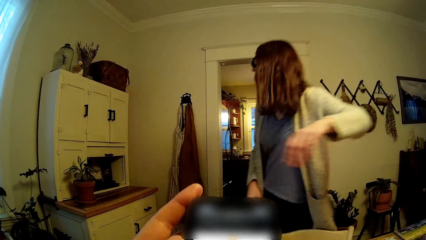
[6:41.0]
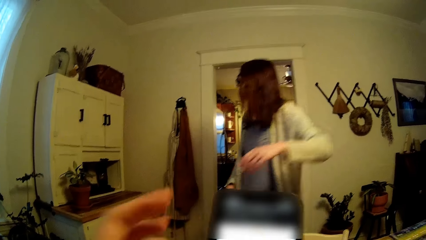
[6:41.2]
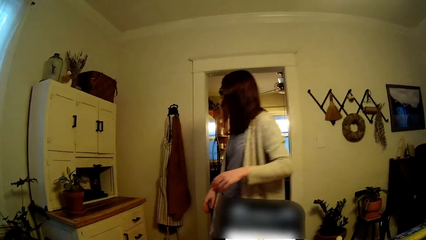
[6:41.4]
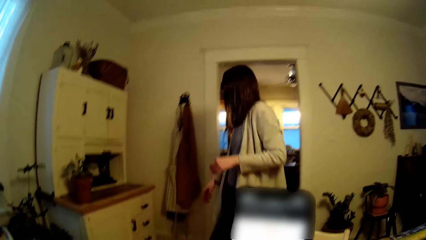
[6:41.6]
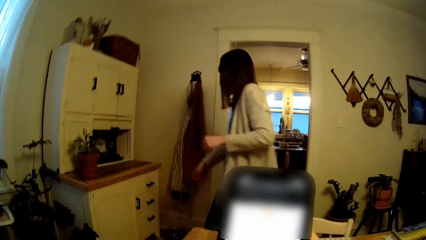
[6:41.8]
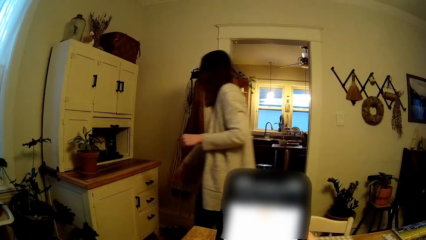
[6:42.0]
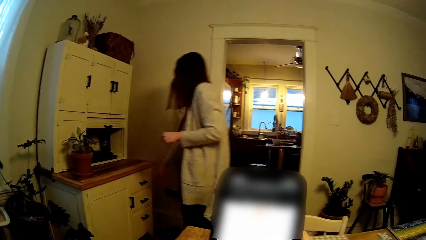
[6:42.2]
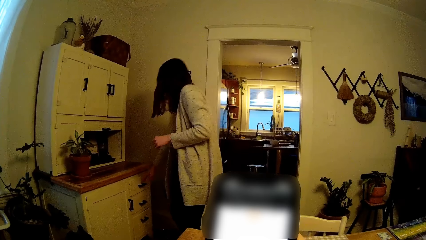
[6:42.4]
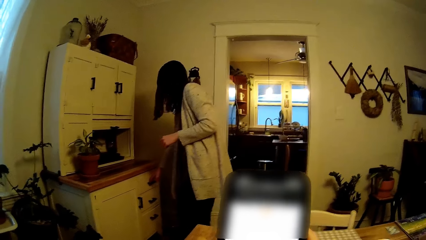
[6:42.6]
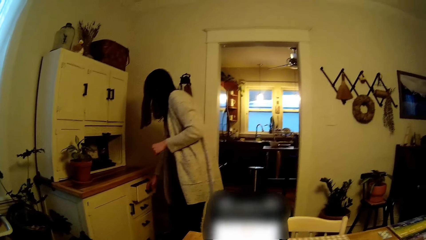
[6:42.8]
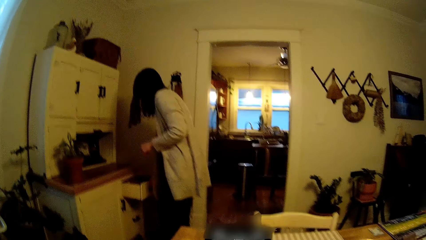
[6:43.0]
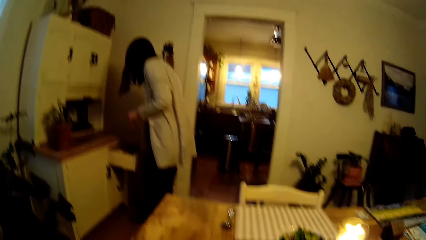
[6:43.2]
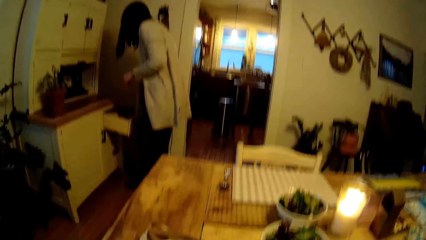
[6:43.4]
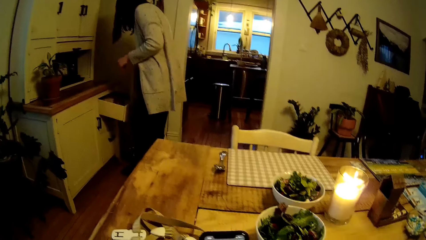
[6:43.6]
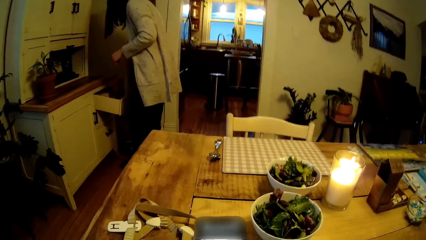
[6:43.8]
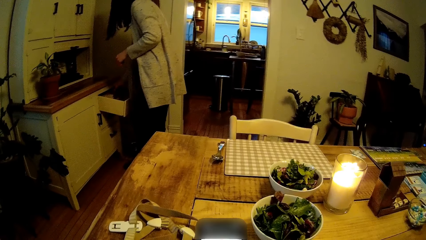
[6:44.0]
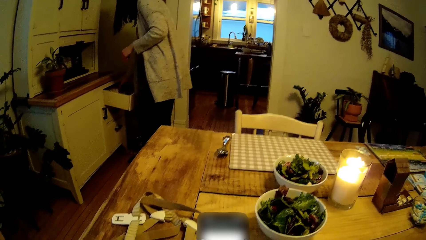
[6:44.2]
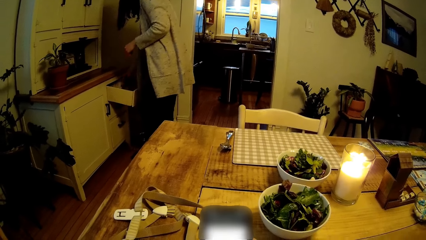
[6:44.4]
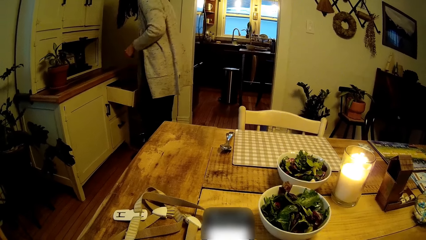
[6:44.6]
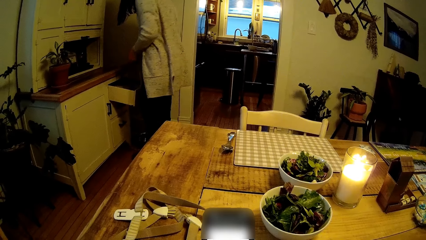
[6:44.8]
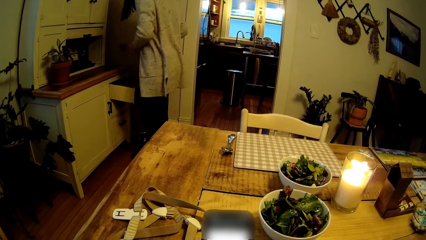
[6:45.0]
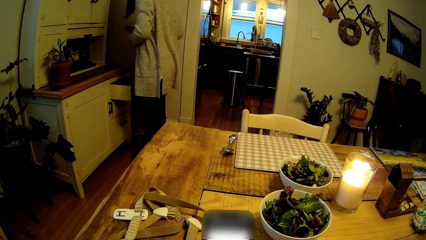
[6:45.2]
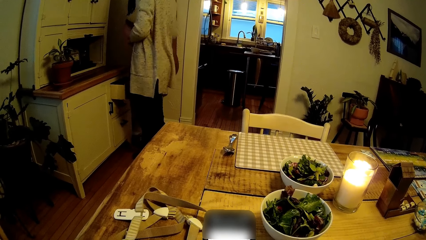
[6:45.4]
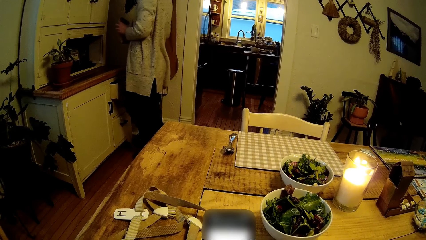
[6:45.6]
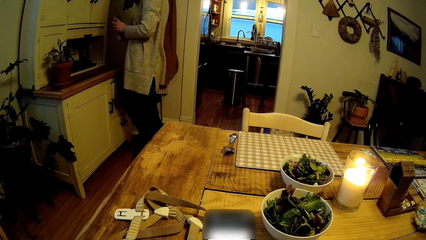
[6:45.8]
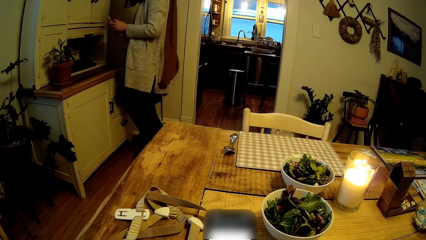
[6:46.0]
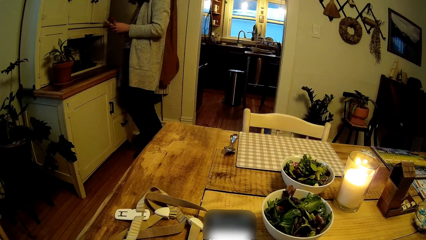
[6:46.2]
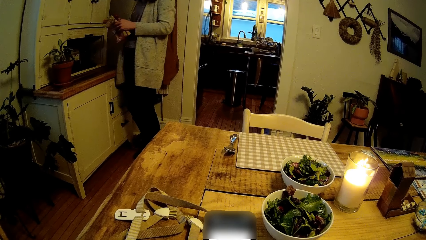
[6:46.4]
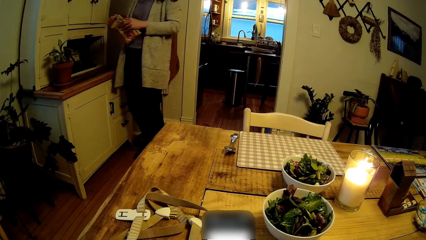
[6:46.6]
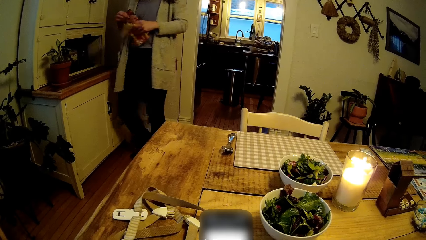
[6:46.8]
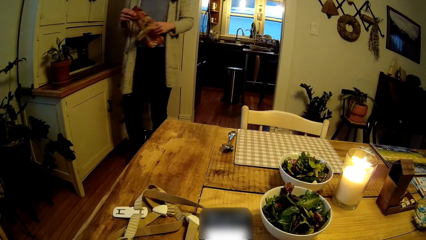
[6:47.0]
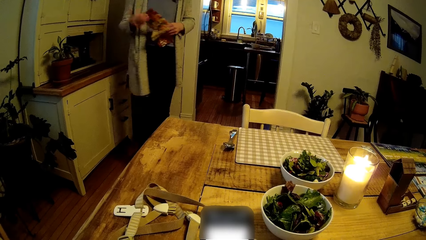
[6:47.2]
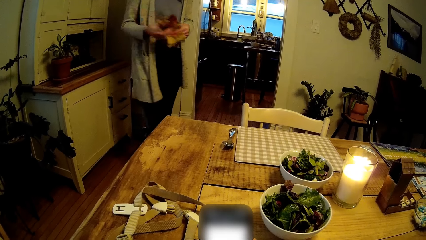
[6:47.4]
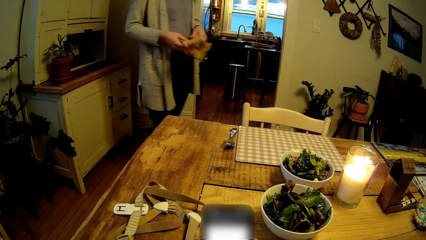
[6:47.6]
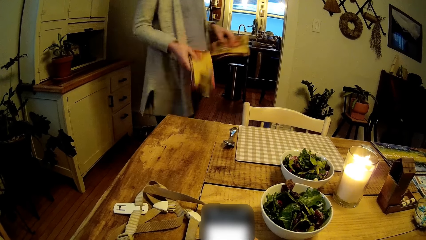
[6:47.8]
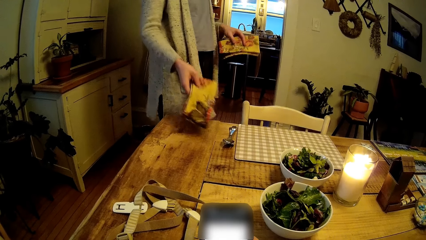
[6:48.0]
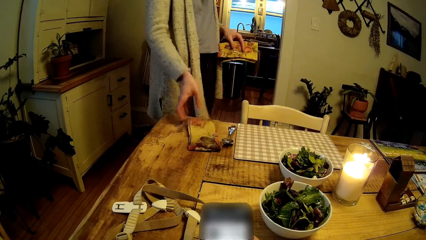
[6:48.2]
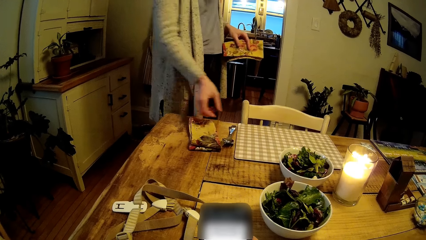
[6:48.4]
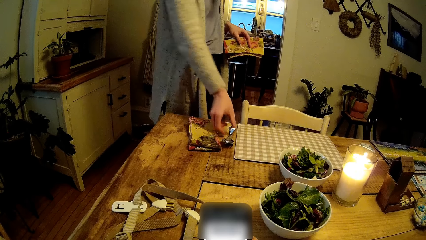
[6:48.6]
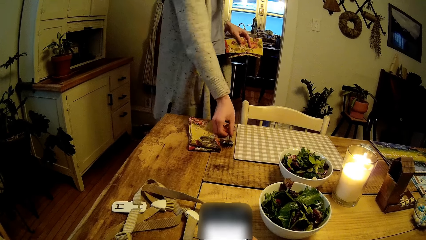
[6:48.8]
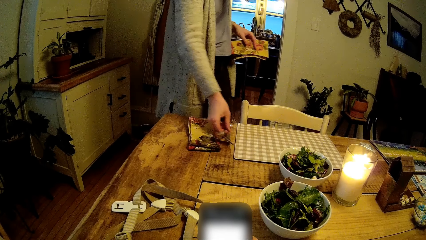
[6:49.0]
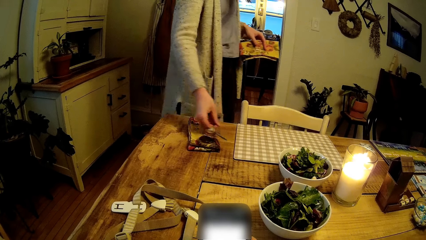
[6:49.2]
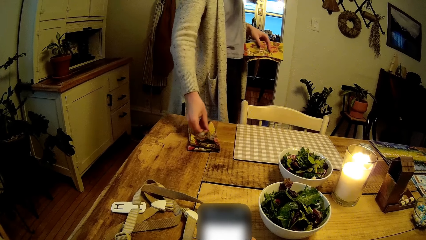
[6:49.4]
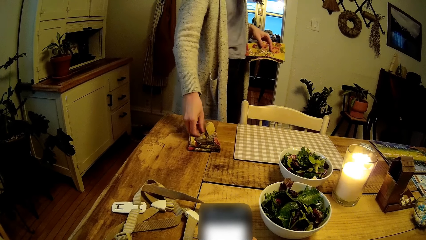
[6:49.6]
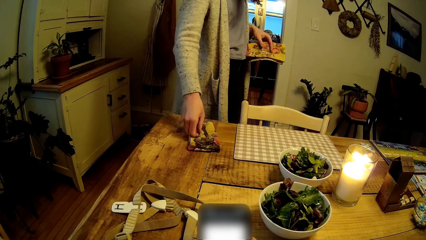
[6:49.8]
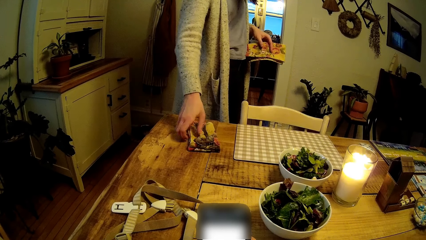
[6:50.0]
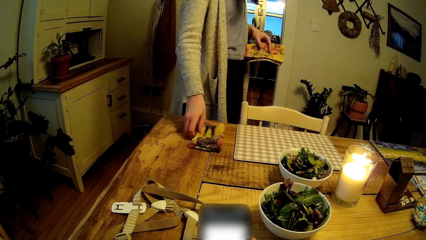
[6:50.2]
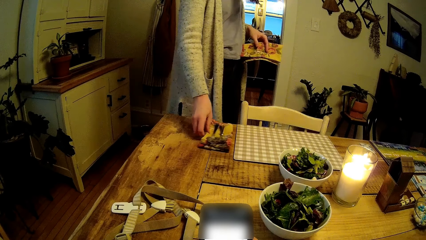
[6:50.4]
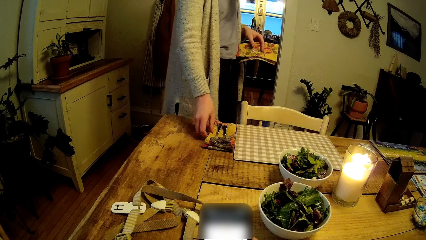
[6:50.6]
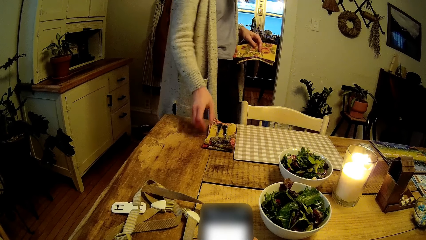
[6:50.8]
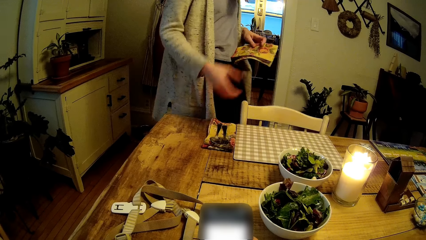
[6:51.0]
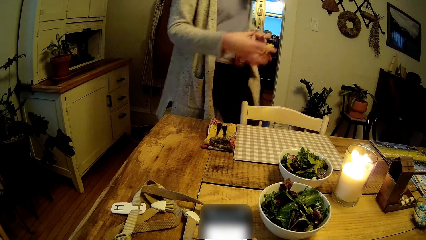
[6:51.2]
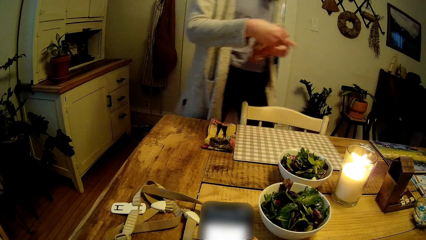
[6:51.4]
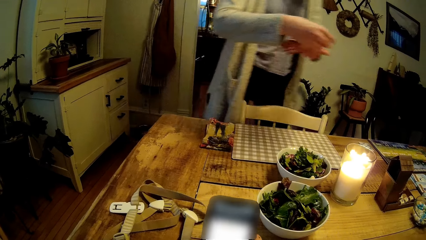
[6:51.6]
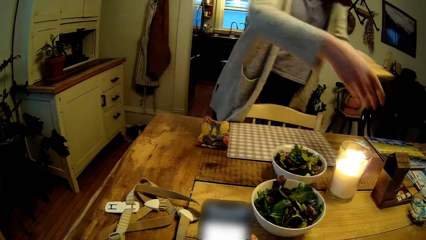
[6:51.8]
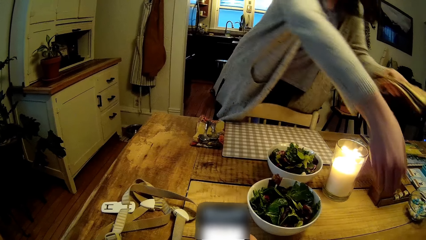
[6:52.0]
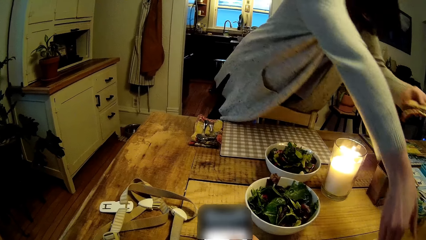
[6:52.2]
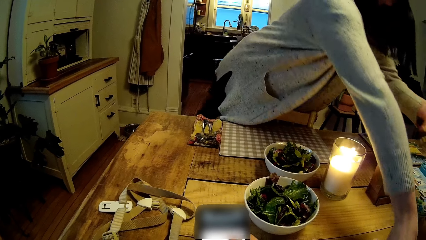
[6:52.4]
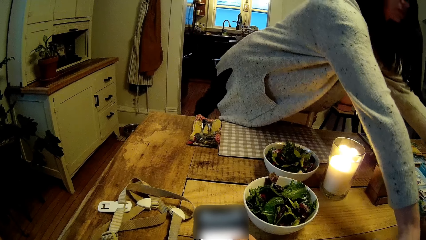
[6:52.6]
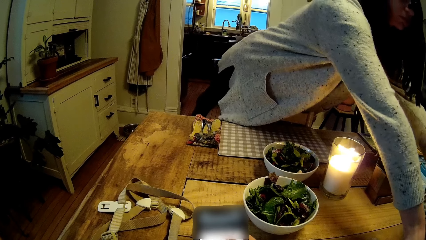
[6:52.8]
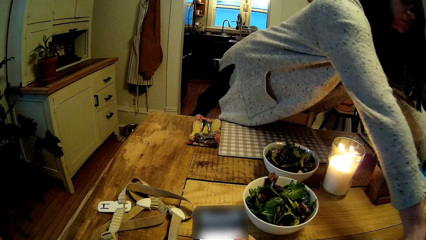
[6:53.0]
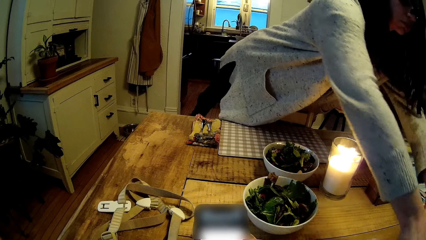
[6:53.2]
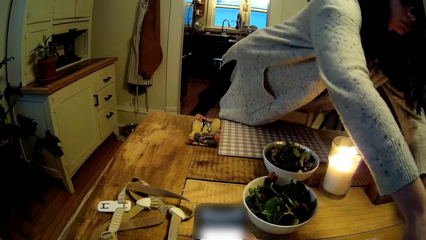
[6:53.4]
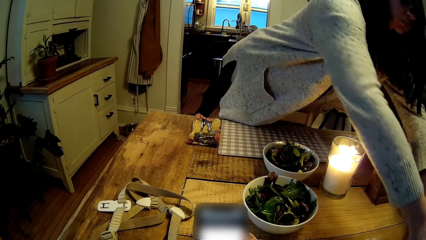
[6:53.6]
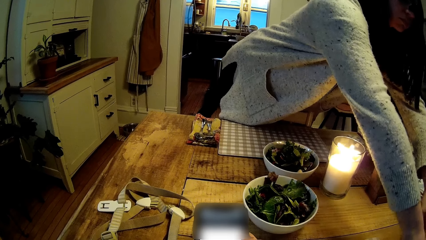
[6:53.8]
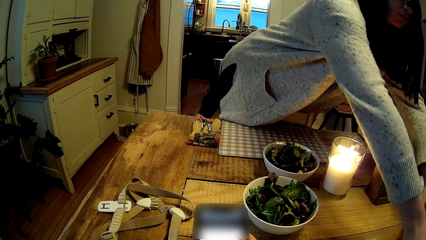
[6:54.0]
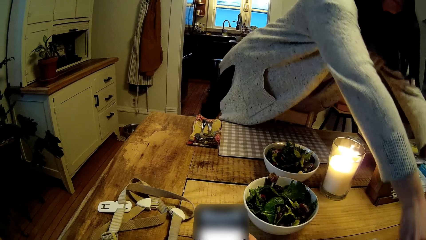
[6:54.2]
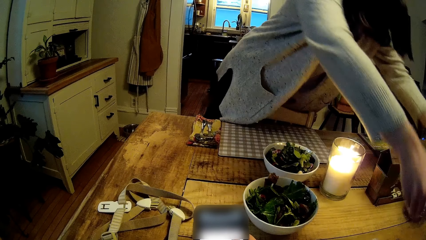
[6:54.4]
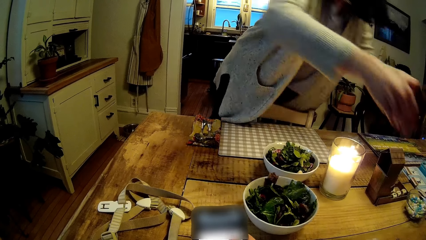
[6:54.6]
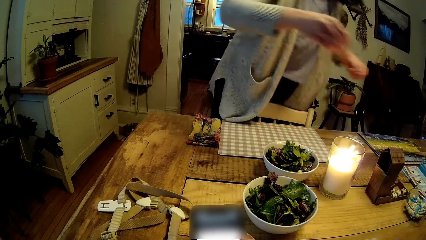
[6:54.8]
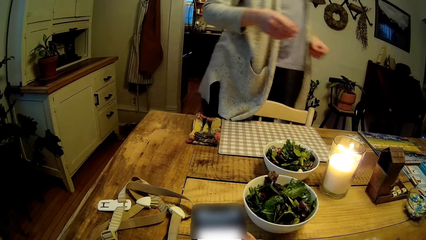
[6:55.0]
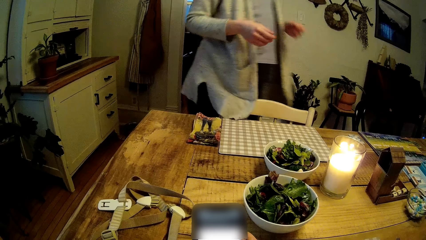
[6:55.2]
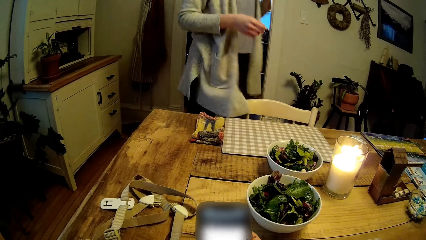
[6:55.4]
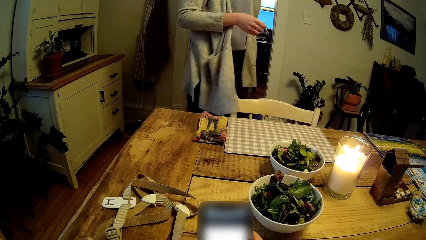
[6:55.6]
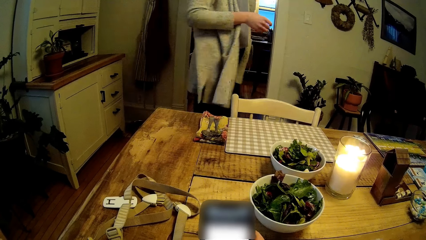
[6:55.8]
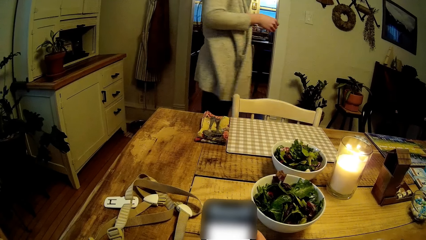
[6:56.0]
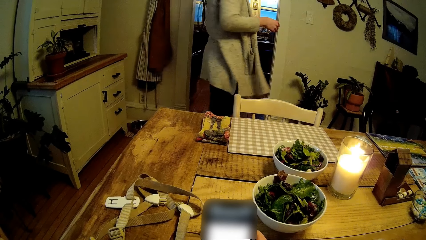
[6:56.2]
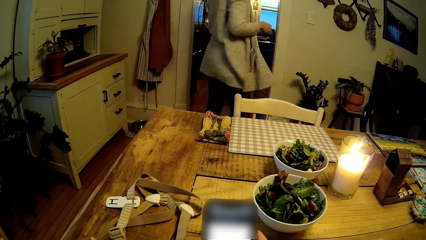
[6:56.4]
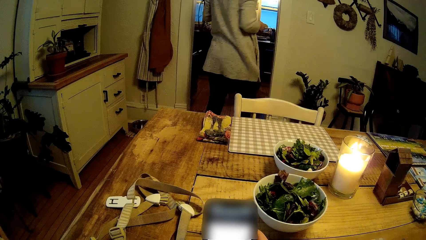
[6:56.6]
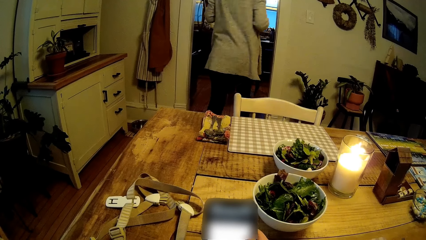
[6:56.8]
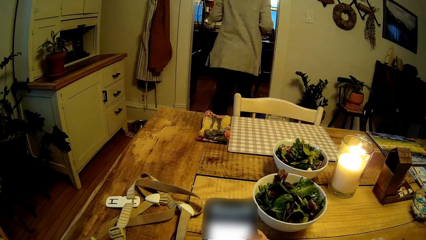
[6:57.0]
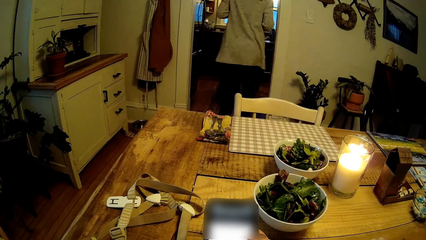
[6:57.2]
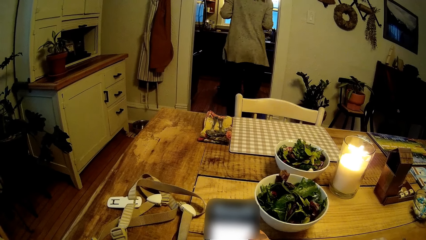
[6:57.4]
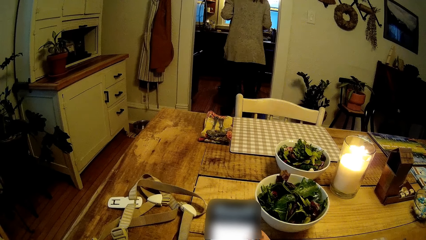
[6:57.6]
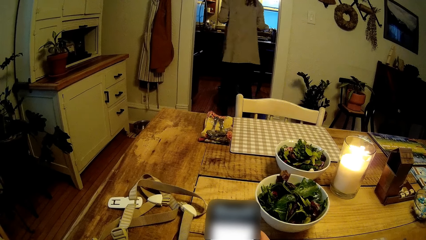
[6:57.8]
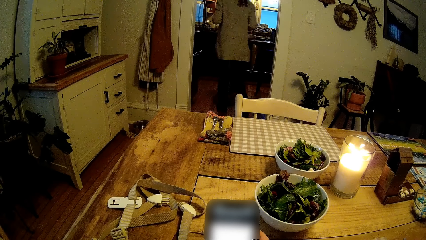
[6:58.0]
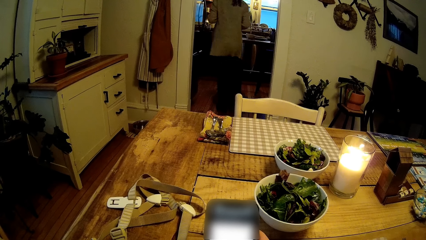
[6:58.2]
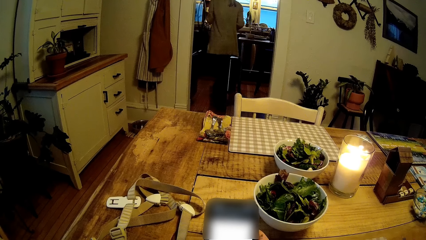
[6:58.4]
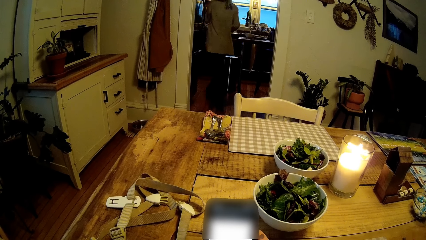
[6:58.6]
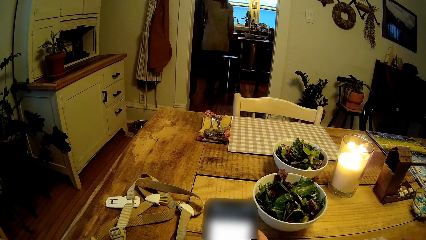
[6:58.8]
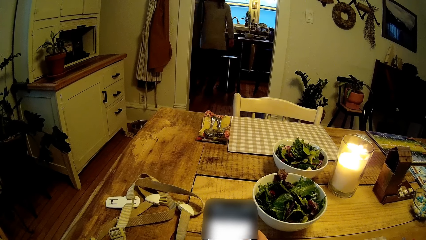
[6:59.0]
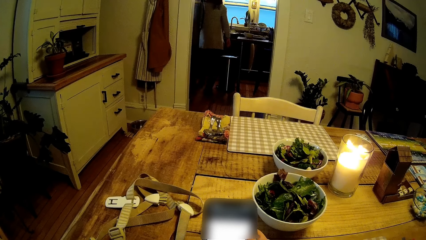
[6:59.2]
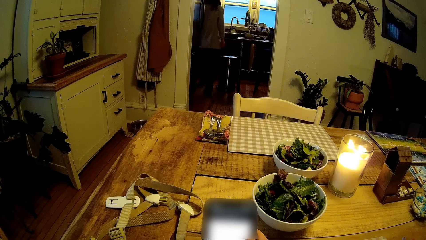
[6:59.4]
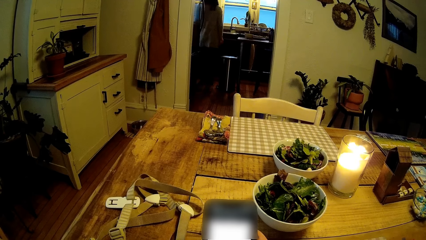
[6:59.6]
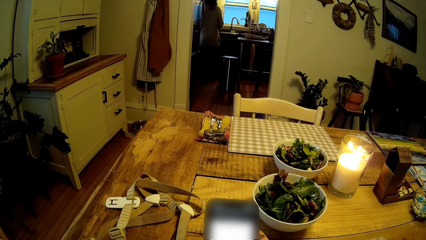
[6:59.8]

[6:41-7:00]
The camera wearer operates the phone. The woman walks around the room. She opens a drawer with her right hand. She takes napkins or table cloths from the drawer with her right hand. She closes the drawer with her thighs. She holds the napkins in both hands. She walks towards the table. She places a napkin on the dining table with her right hand. She picks up a spoon and fork from the dining table with her right hand. She places the spoon and fork on the napkin on the dining table with her right hand. She adjusts the napkin on the dining table with her right hand. She holds the second napkin in both hands. She picks up the spoons from the table. She puts the spoons on the table cloth. She walks towards the kitchen. The camera wearer operates the phone.
